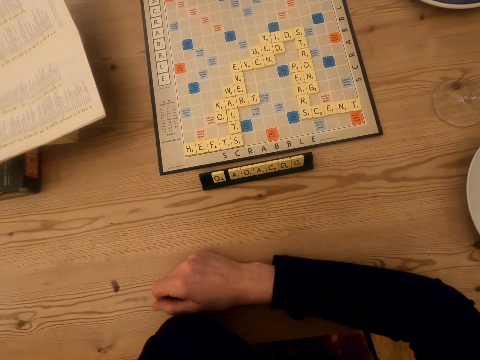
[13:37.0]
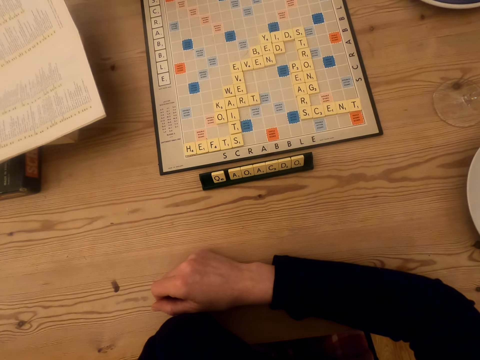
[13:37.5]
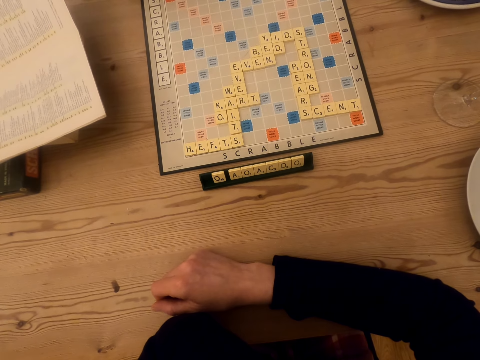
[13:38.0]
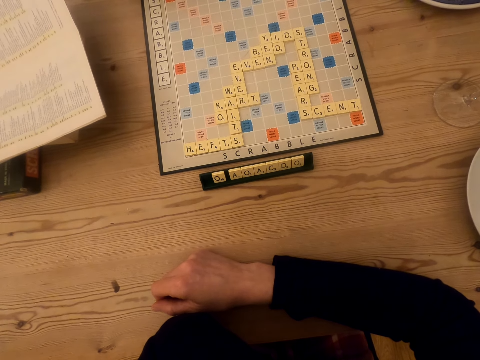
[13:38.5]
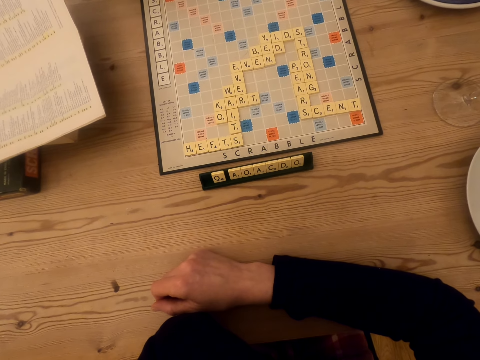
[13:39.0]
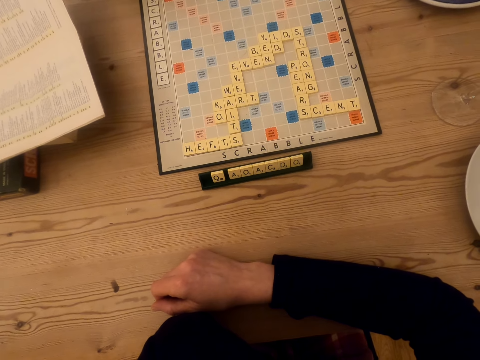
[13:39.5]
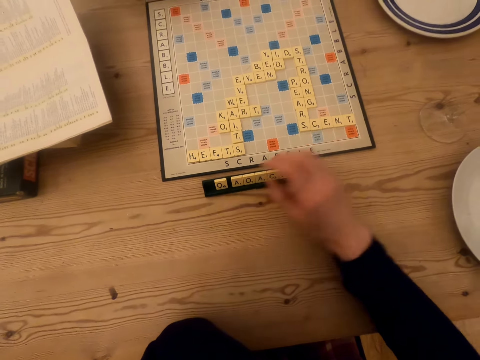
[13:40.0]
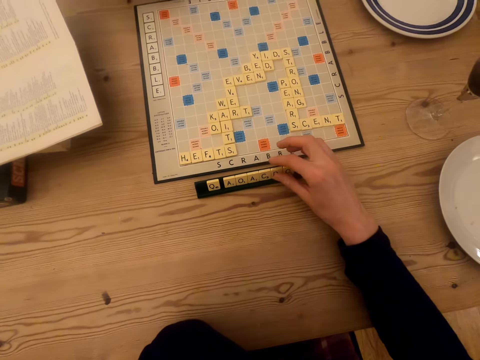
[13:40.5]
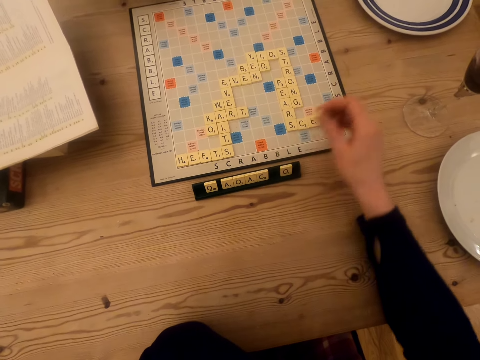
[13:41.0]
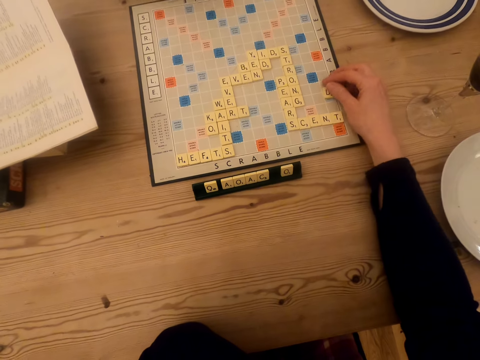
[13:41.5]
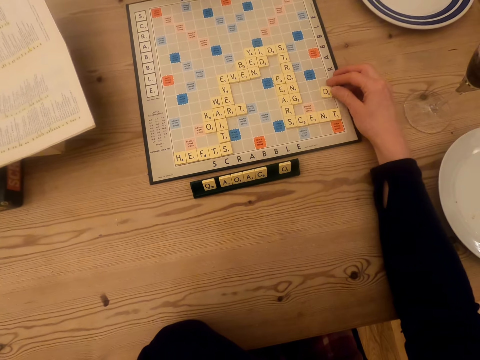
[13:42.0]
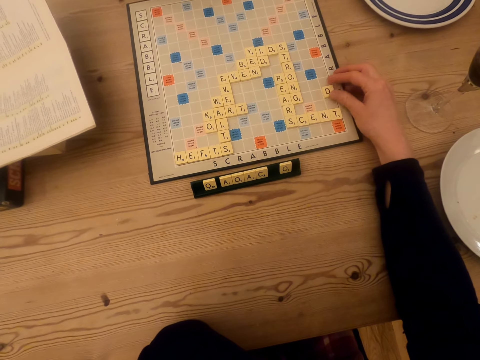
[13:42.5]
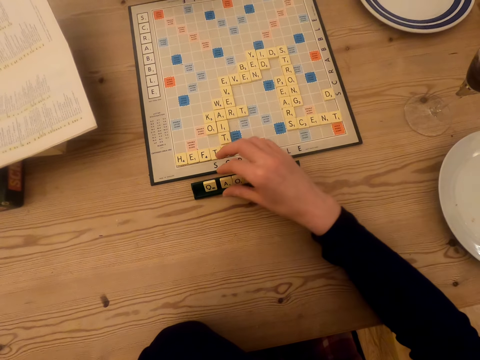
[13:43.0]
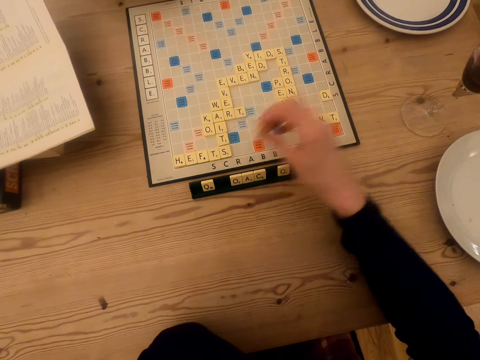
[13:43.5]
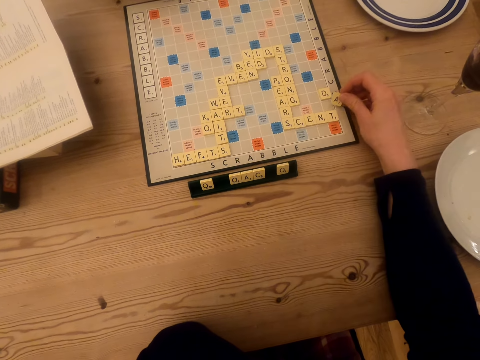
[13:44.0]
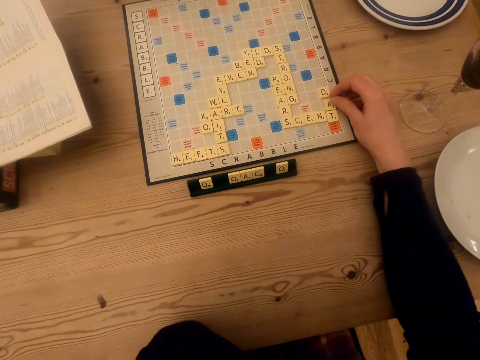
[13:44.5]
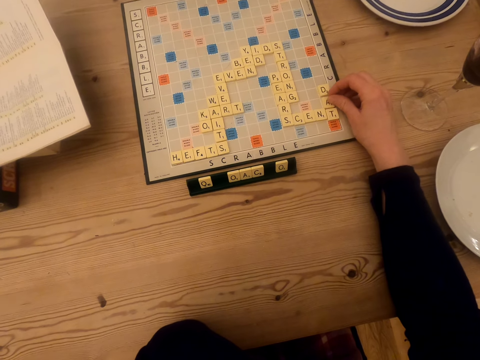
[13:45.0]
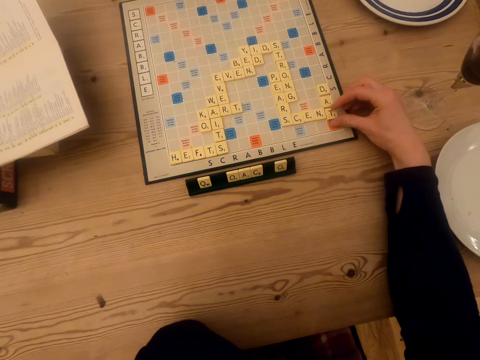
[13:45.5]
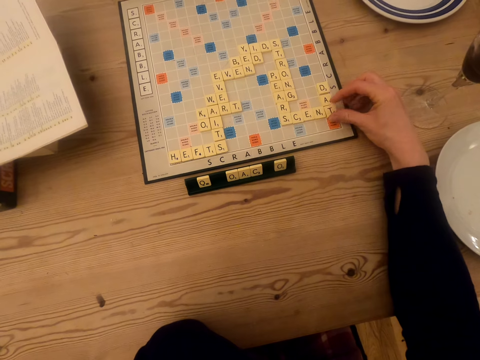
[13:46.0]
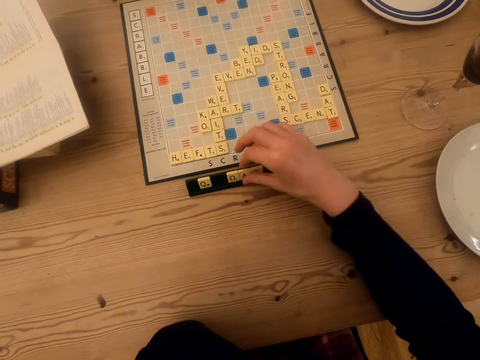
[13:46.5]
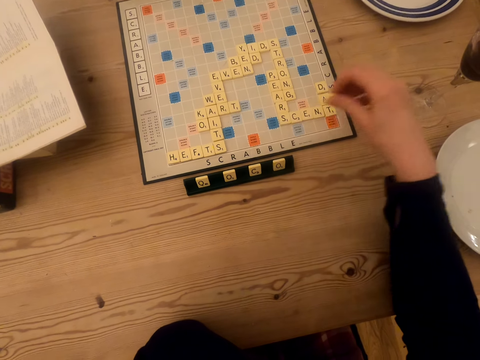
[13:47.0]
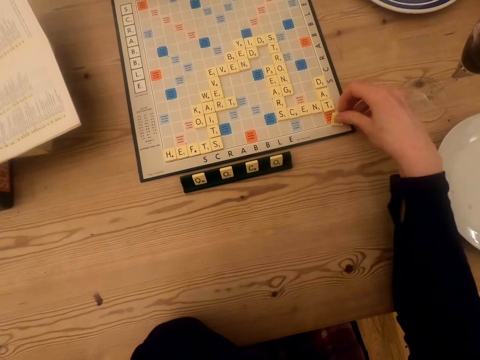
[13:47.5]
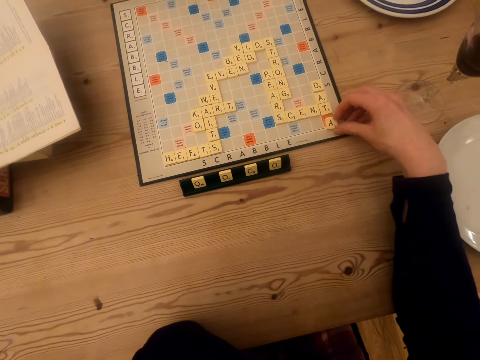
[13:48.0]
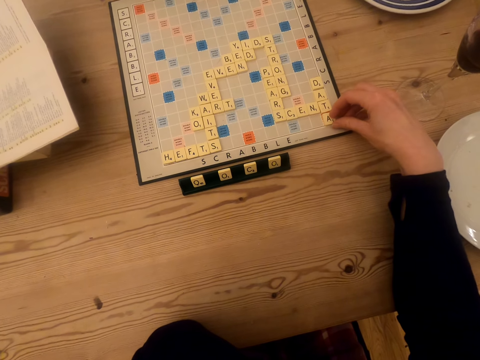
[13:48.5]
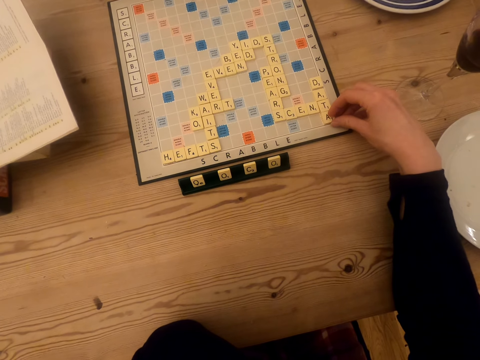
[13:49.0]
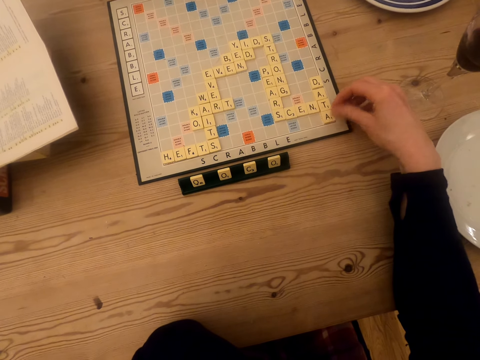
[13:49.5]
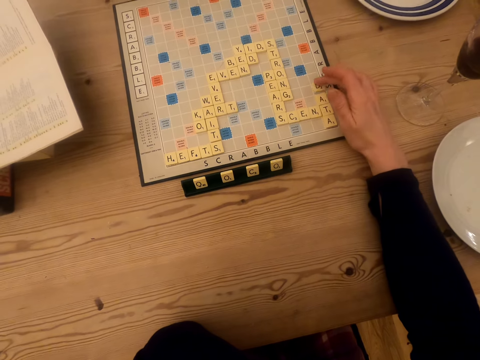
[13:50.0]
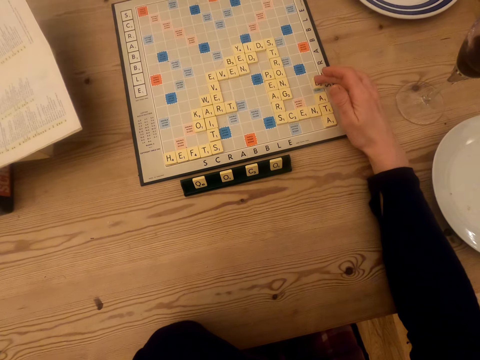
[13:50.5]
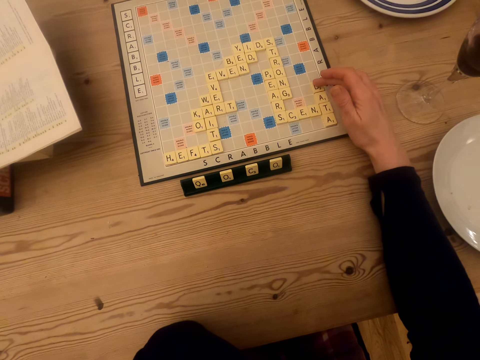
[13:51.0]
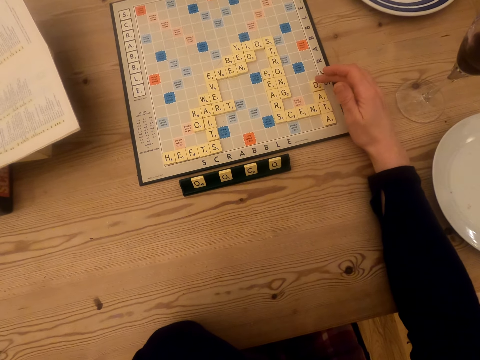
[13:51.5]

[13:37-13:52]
A man looks at the scrabble board. The camera wearer looks at the scrabble board. They pick a scrabble tile. They place the scrabble tile on the scrabble board. They pick a scrabble tile. They place the scrabble tile on the scrabble board. They align the scrabble tile. They pick a scrabble tile. They place the scrabble tile on the scrabble board. They move the scrabble tile on the scrabble board.

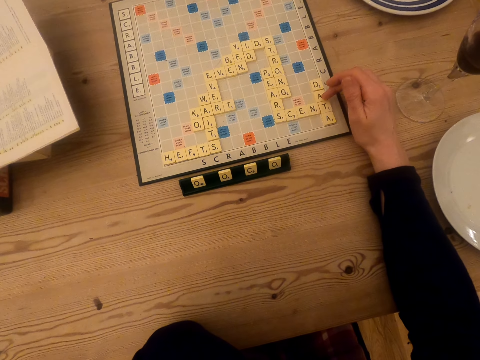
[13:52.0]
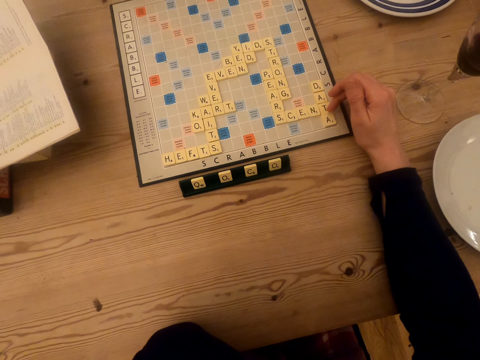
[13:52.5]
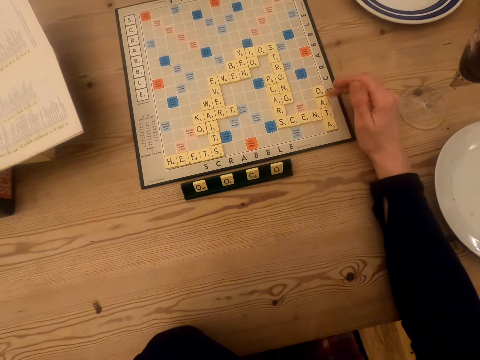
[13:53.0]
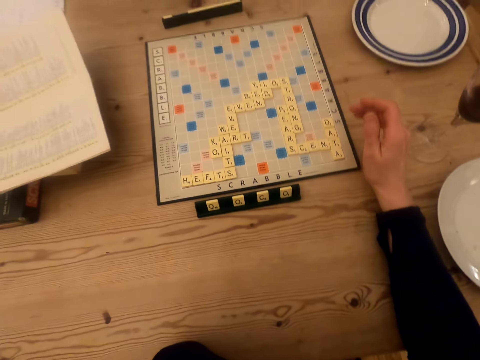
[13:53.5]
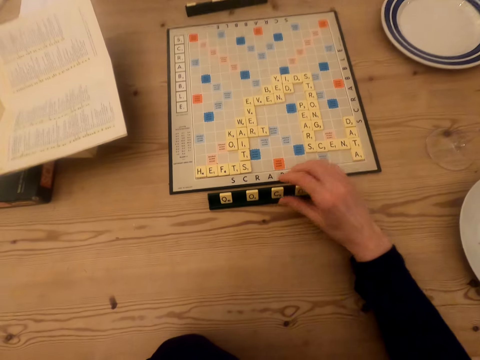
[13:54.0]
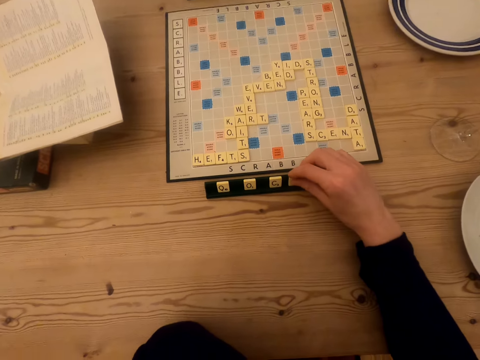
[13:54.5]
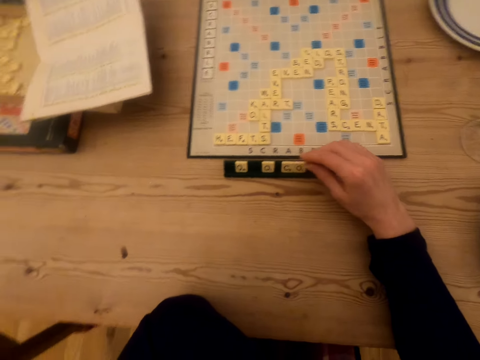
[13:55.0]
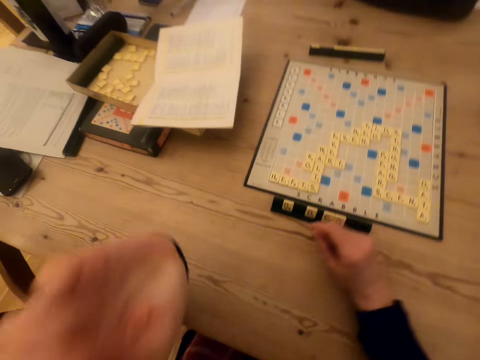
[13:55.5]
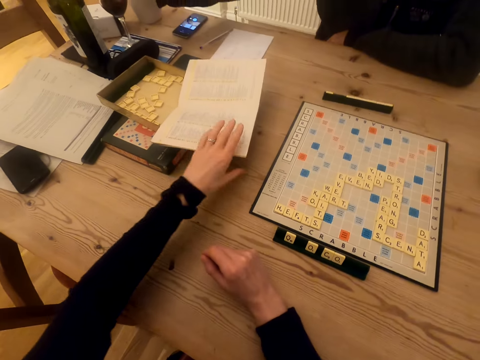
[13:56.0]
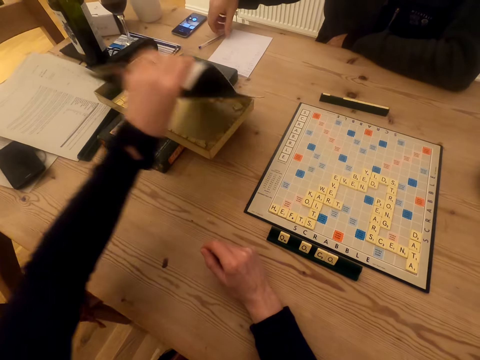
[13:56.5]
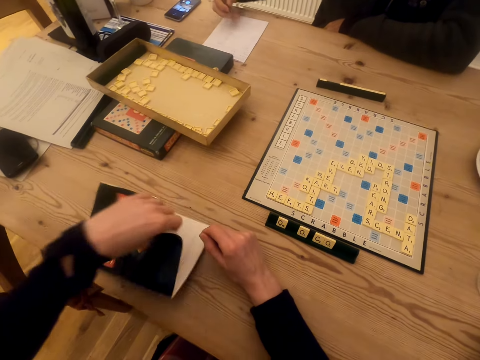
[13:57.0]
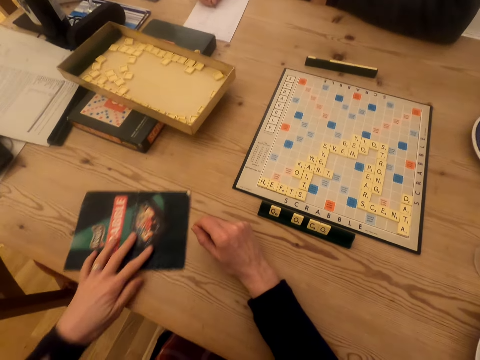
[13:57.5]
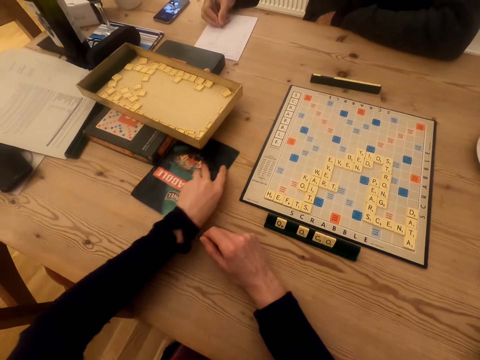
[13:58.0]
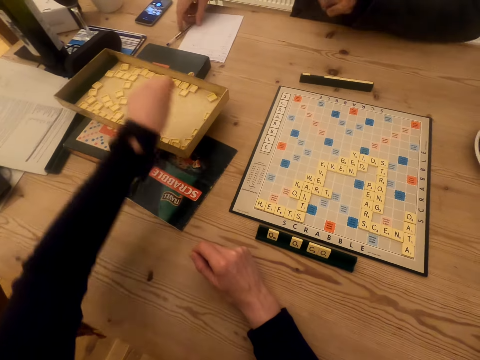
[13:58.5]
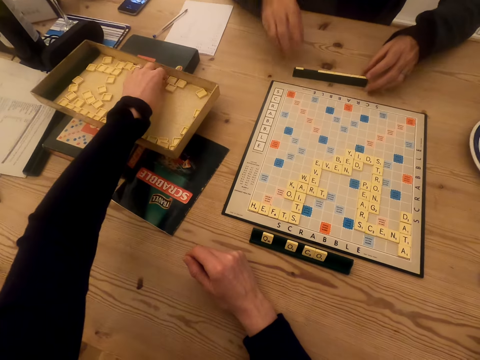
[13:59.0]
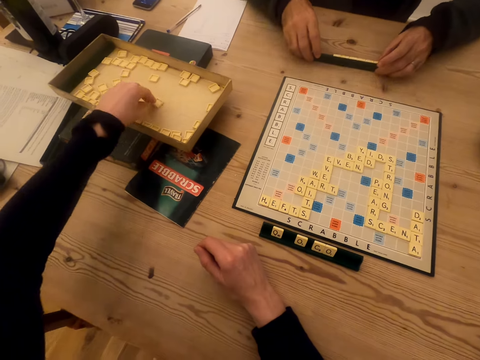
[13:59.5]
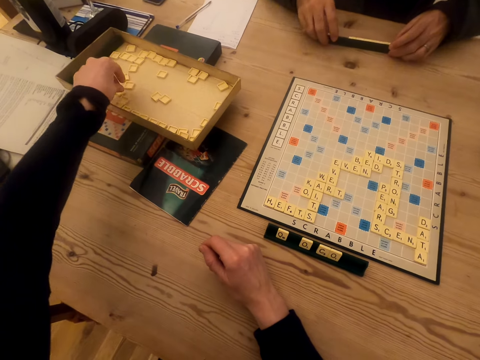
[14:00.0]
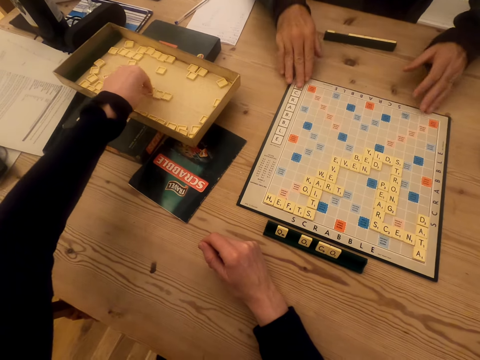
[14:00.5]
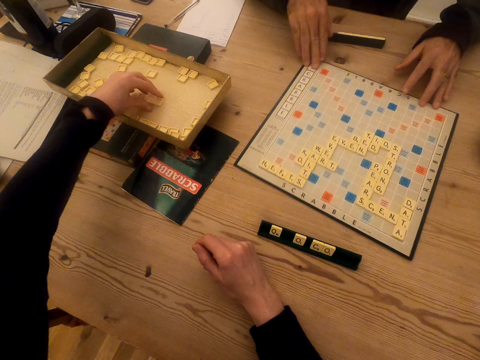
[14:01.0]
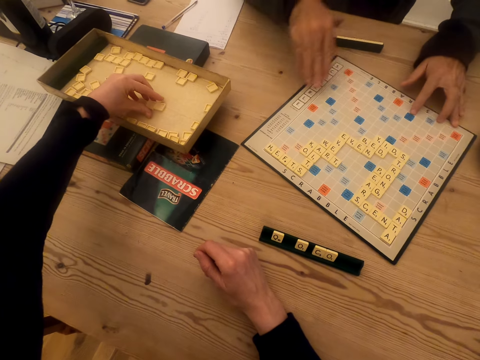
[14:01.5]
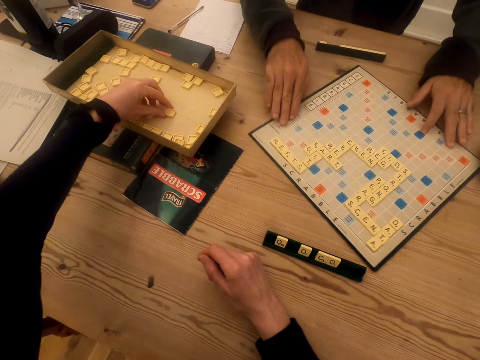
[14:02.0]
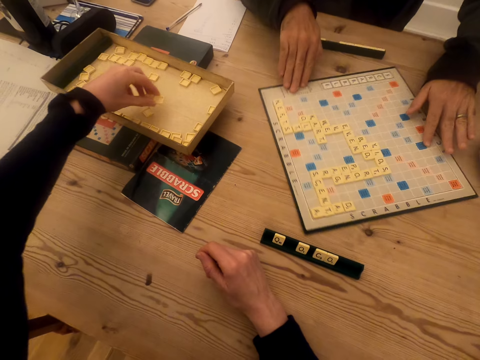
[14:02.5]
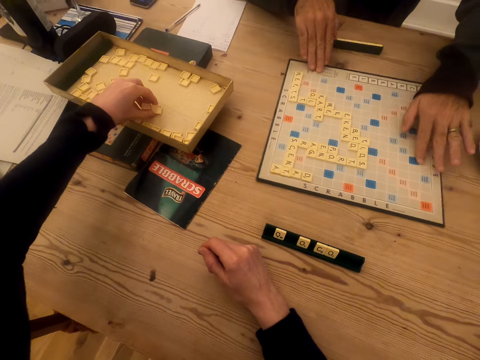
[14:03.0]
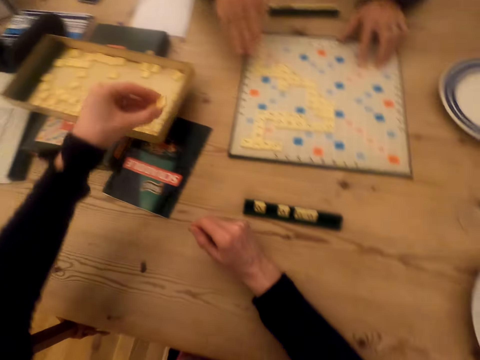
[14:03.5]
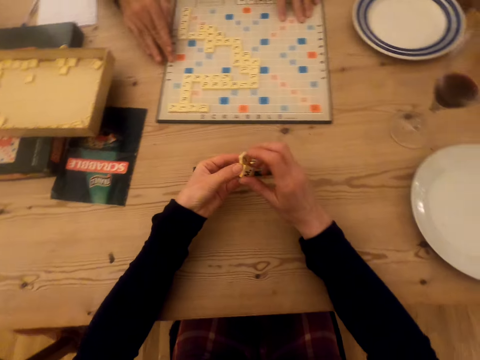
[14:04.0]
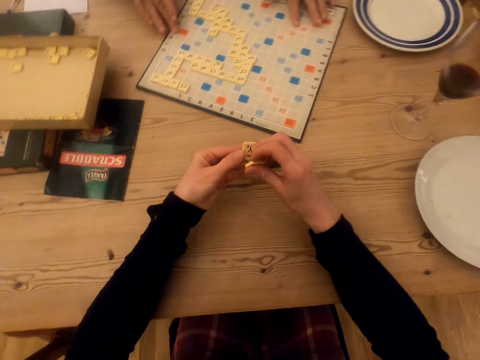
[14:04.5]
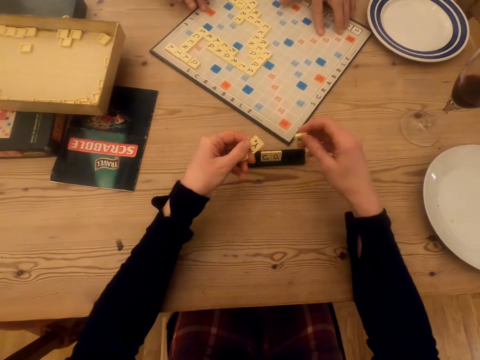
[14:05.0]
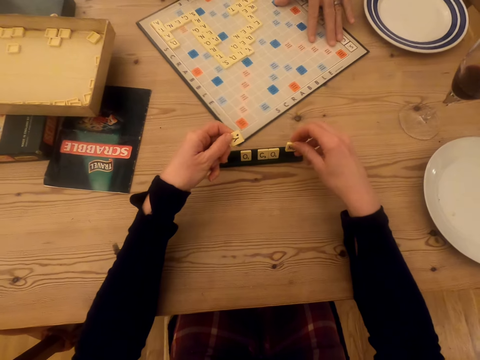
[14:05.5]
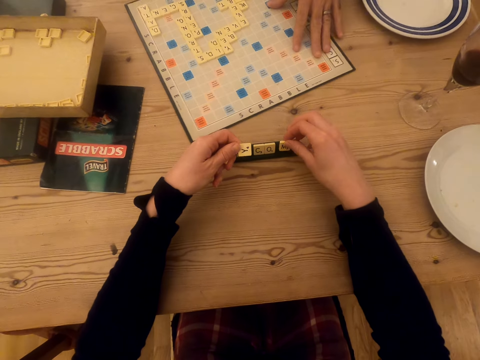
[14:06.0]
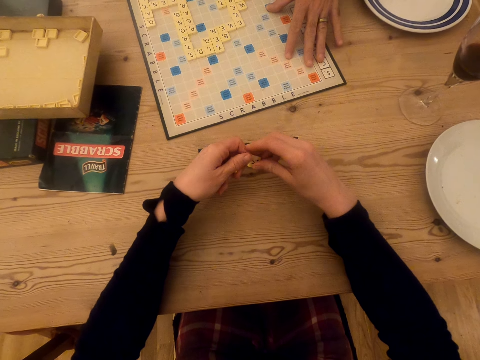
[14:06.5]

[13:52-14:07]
The camera wearer points at the scrabble tiles. They interact with a man. They move a scrabble tile in the tile holder. They pick up a booklet manual. The man places a glass with a drink on the table. The man picks up a pen. The camera wearer places the booklet manual on the table. They flip the booklet manual. The man writes on a paper. The camera wearer moves the booklet manual on the table. The man places the pen on the table. The camera wearer moves scrabble tiles in the box. The man moves the scrabble tile holder on the table. The man rotates the scrabble board and drags the scrabble board on the table. The camera wearer picks up the scrabble tiles. They pick a scrabble tile with the right hand. The man rotates the scrabble board on the table. The camera wearer holds the scrabble tile with the right hand. They put the scrabble tile in the tile holder.
